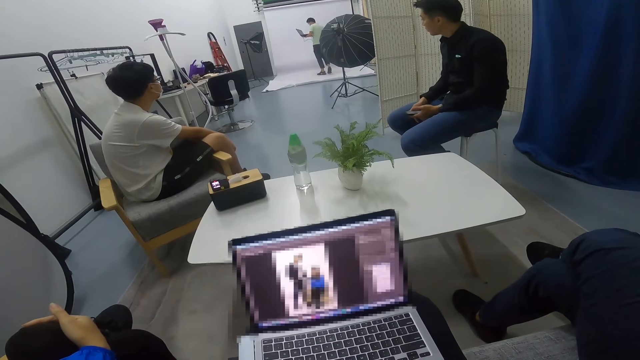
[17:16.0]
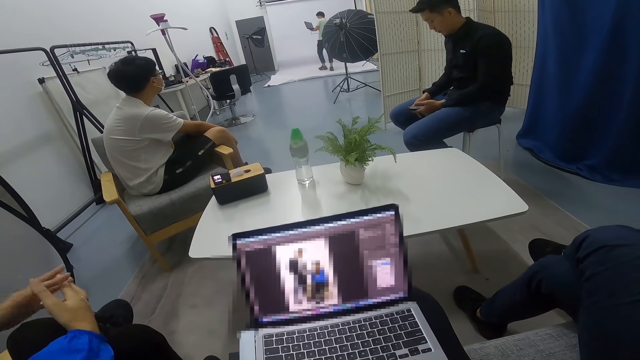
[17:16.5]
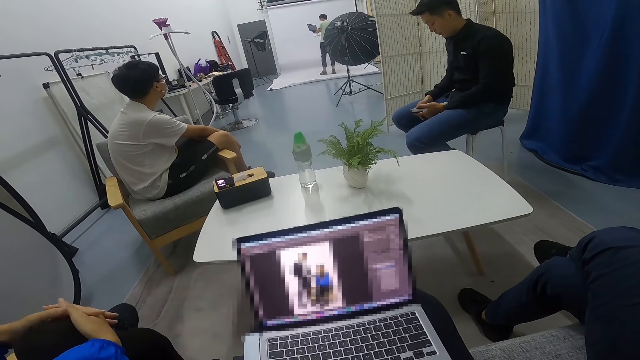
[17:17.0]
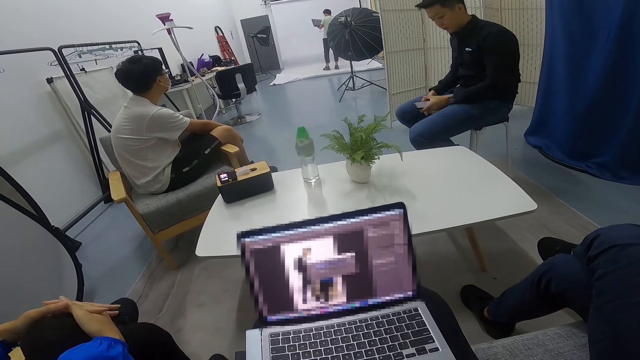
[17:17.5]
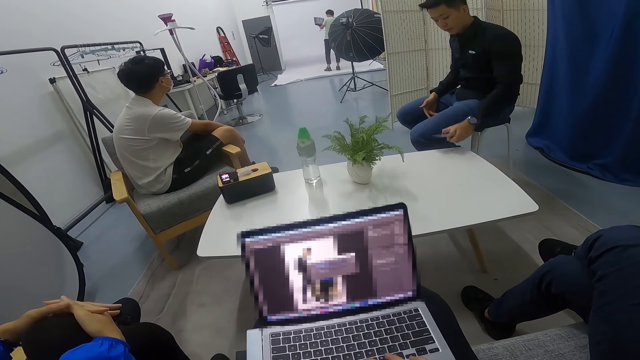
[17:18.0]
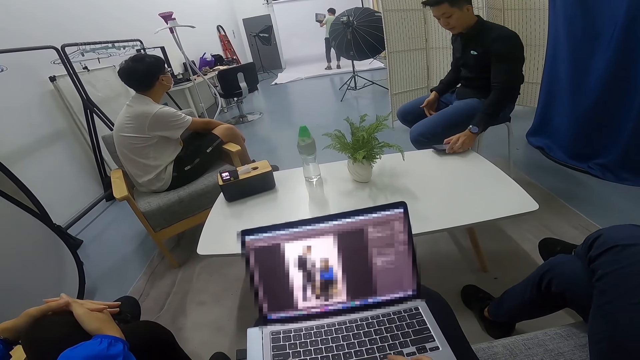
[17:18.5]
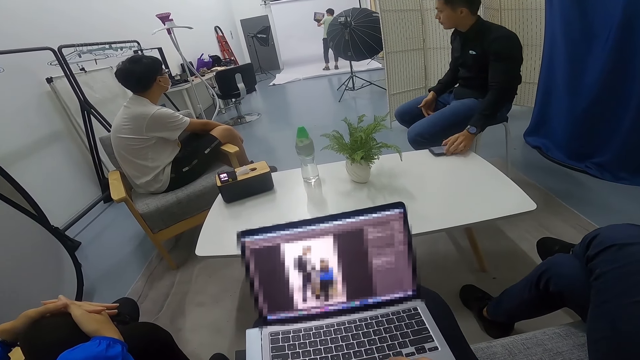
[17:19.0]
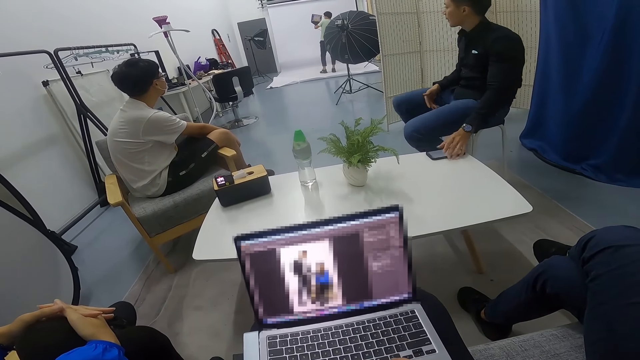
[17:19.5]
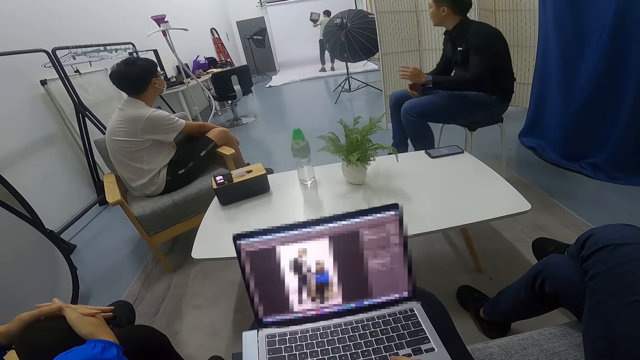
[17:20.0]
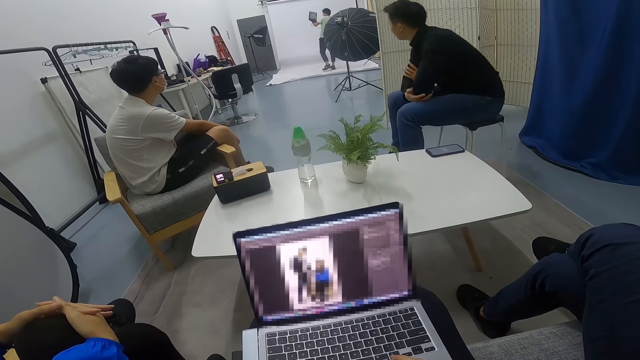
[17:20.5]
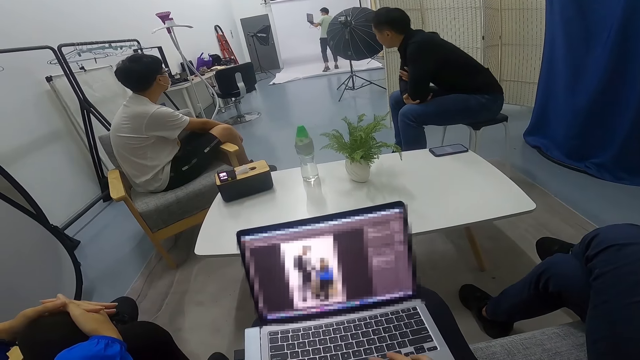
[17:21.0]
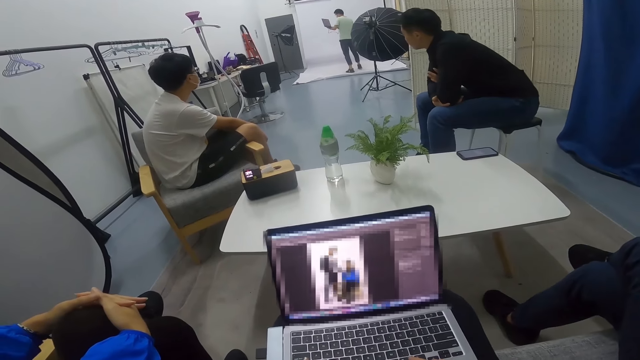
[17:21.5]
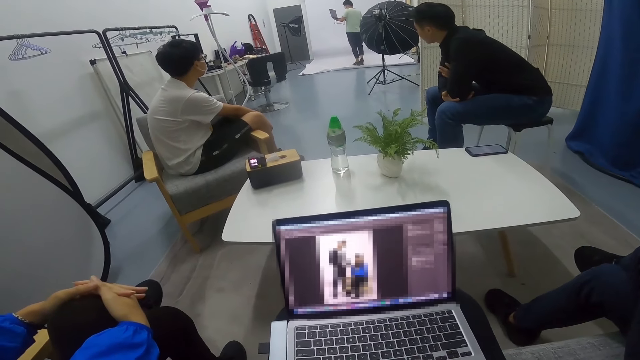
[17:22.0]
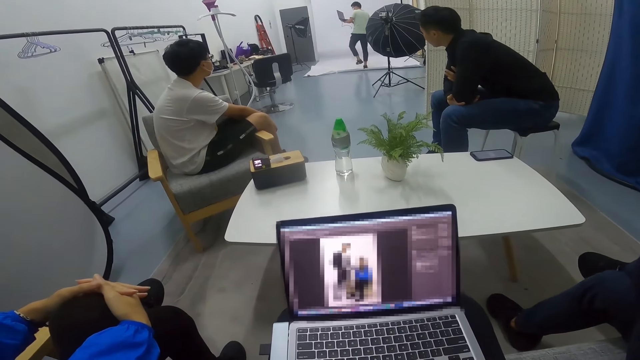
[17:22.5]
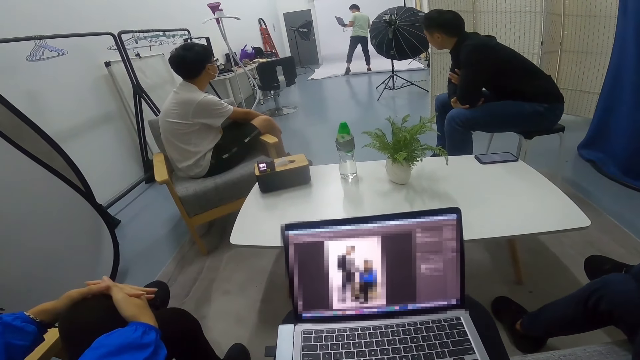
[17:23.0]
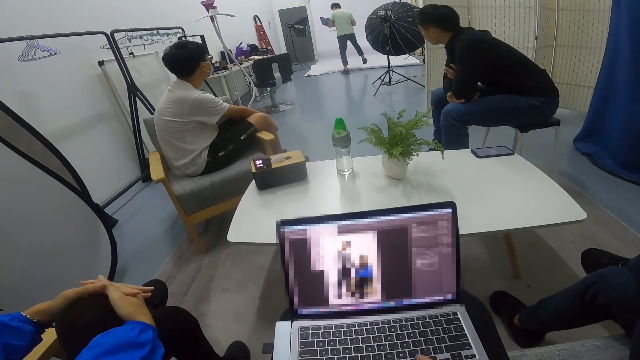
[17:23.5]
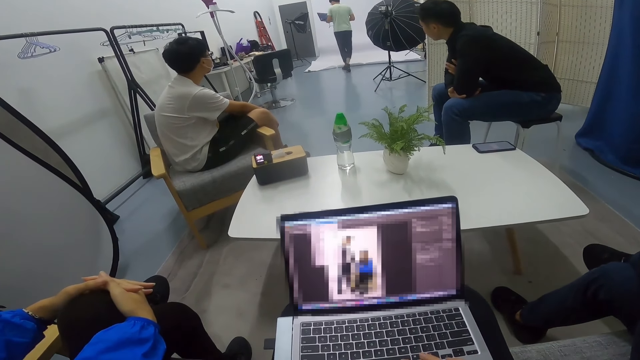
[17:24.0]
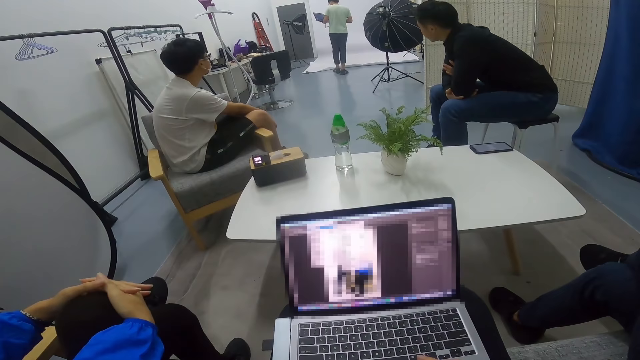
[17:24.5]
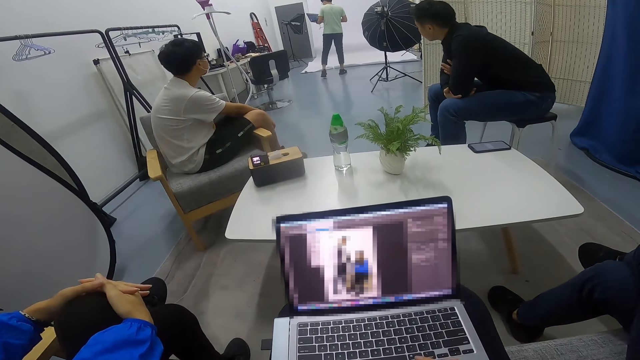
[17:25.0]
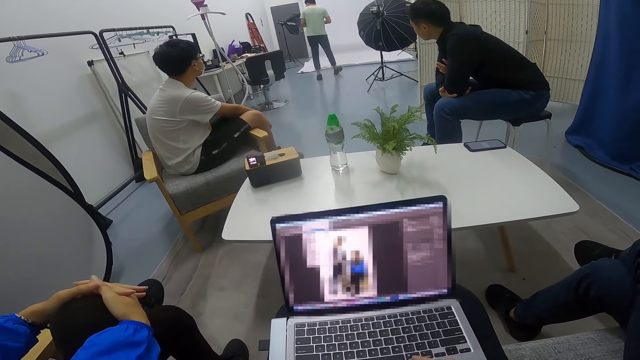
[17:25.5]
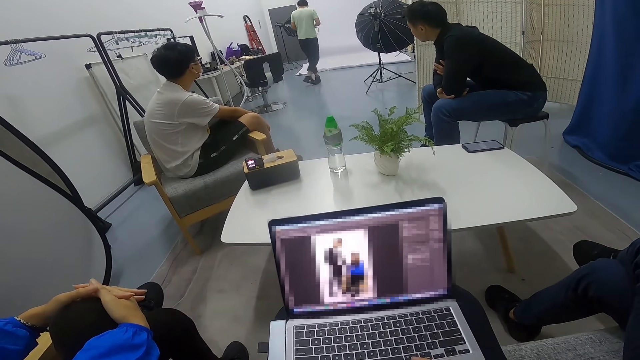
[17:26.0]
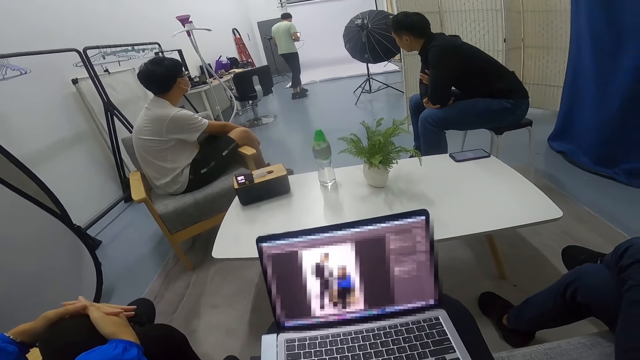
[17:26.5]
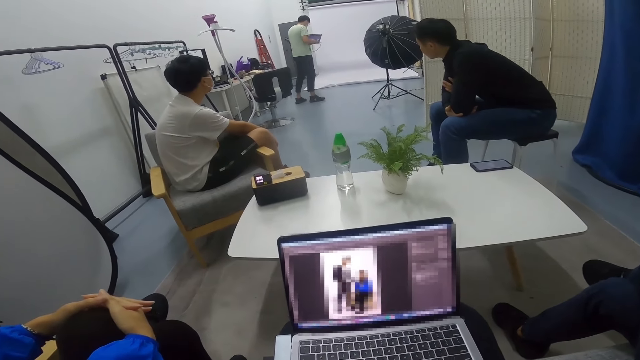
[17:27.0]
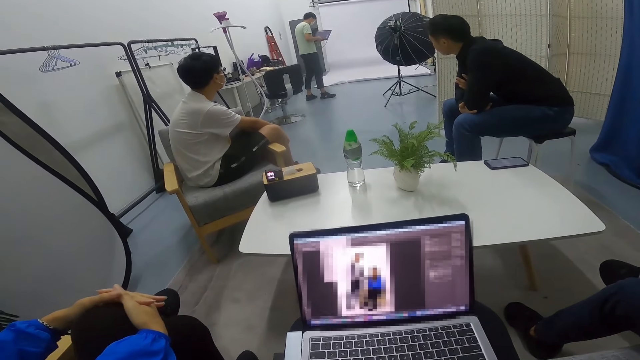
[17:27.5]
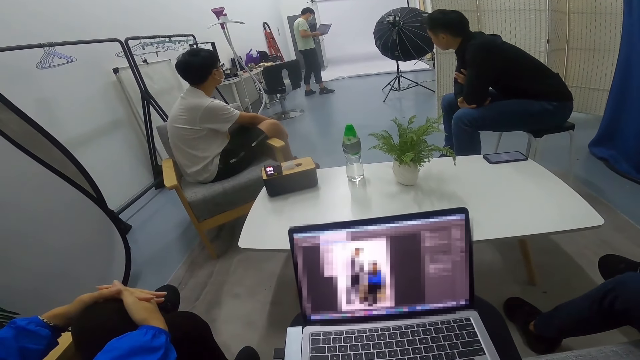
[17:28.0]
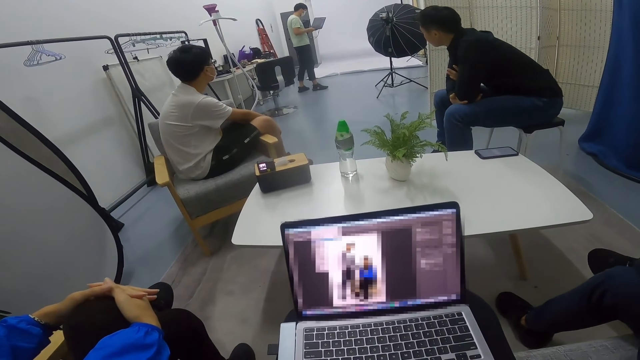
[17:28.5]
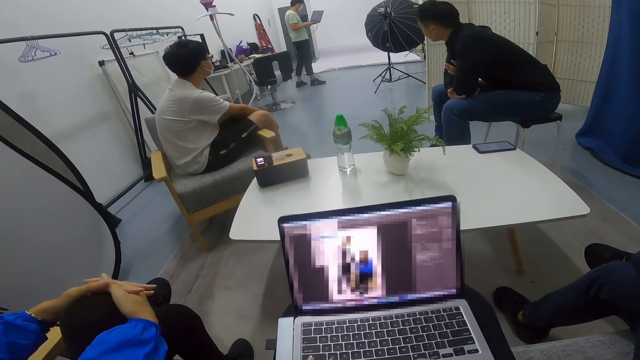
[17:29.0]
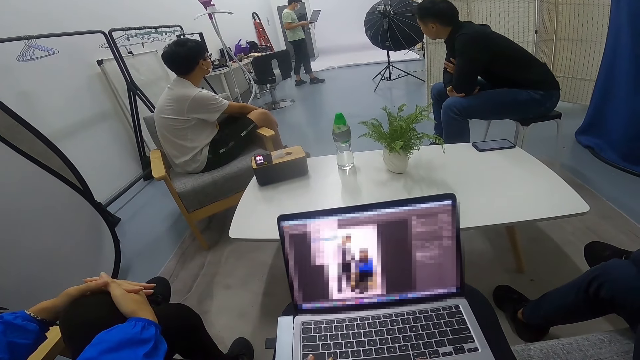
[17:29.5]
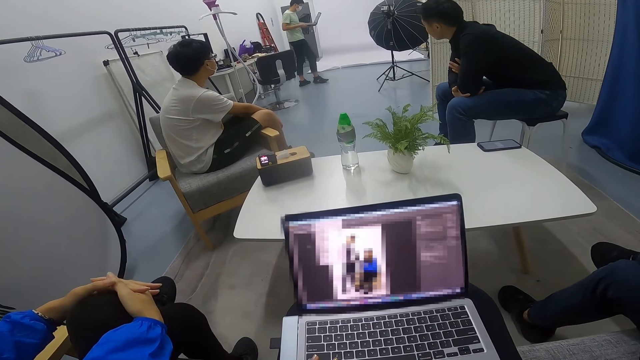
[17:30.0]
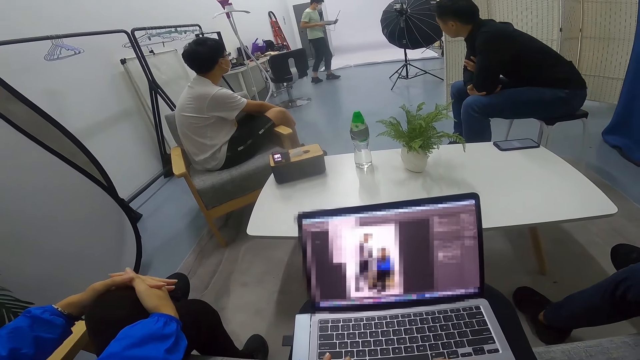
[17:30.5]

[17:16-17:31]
A man drops the phone in his hand on the table. The man stares round the room. Another man stares round the room. A lady stares round the room. Another man converses with the camera wearer. Another man carries his laptop round in the room. A person moves in the room.

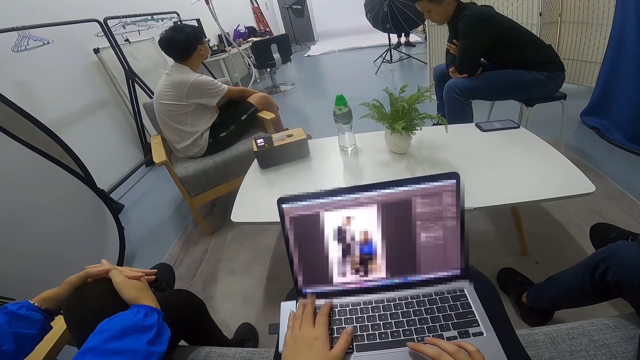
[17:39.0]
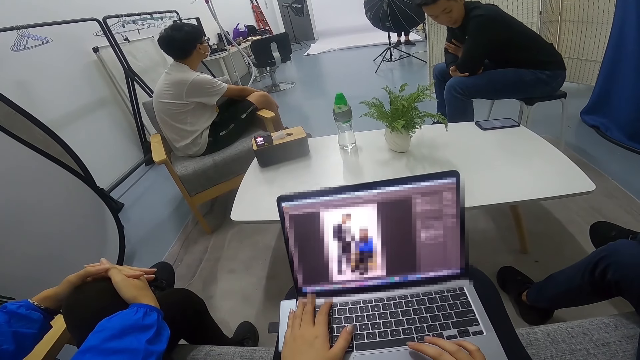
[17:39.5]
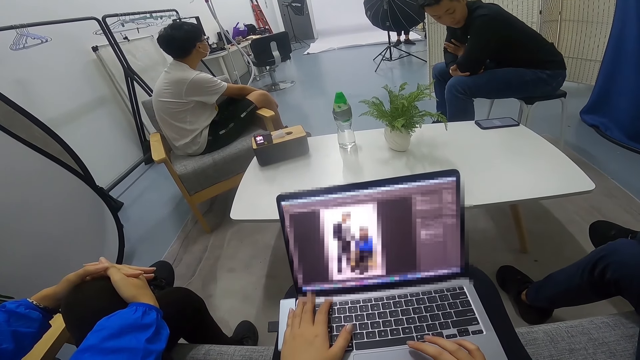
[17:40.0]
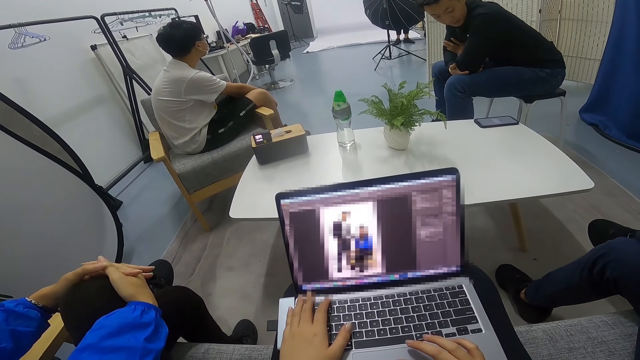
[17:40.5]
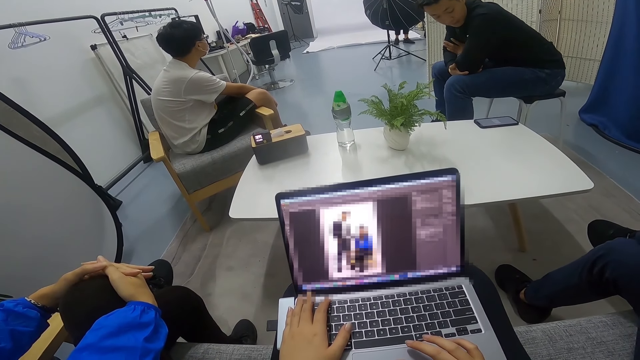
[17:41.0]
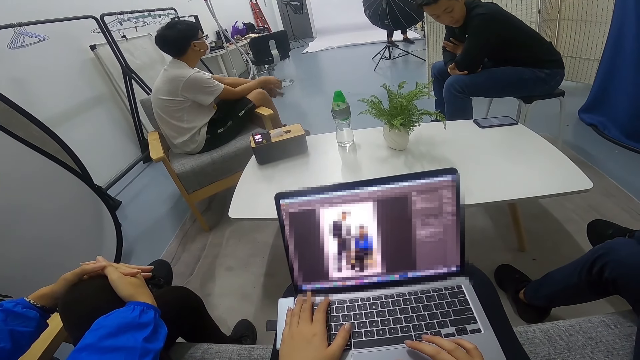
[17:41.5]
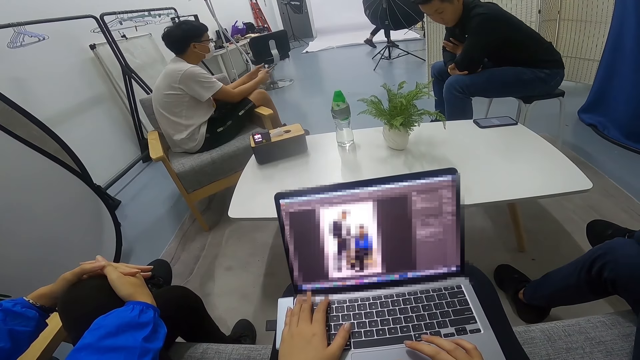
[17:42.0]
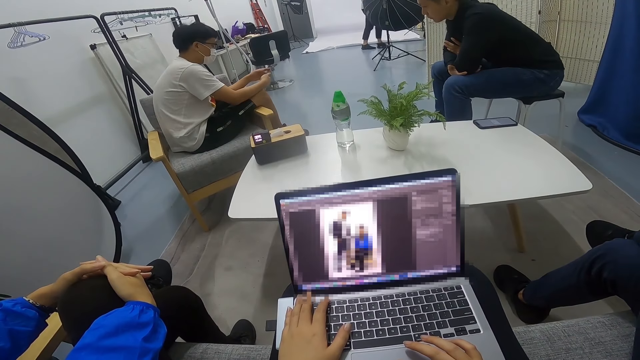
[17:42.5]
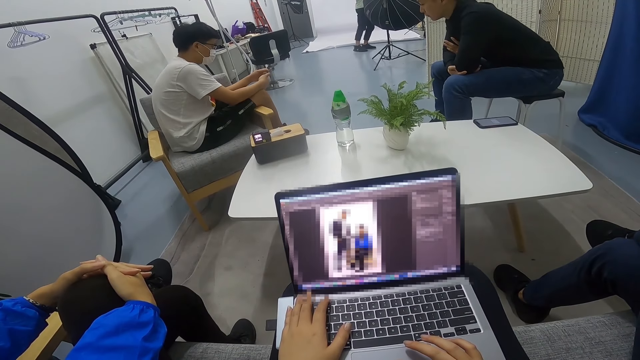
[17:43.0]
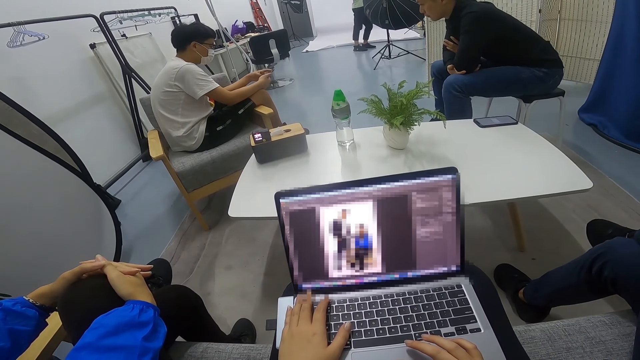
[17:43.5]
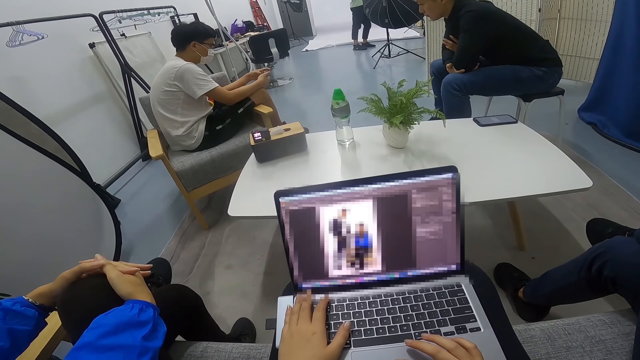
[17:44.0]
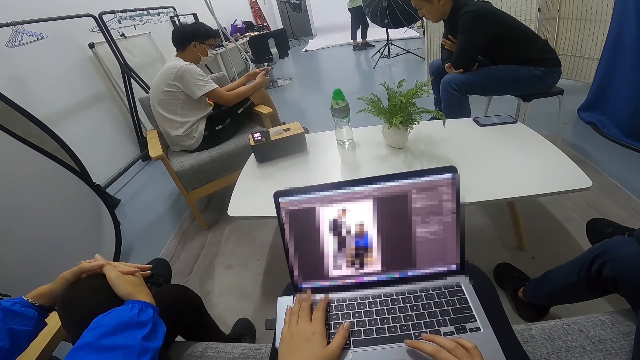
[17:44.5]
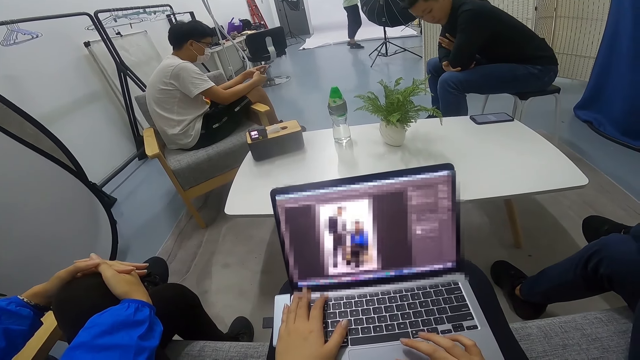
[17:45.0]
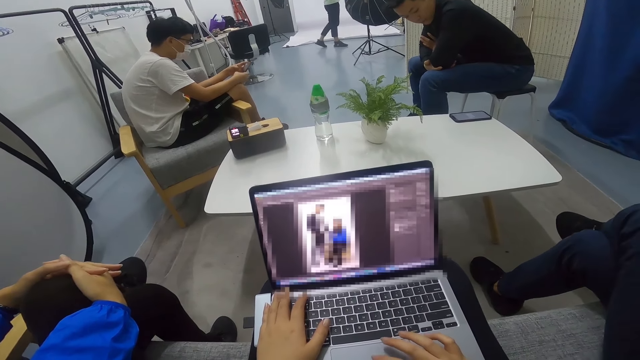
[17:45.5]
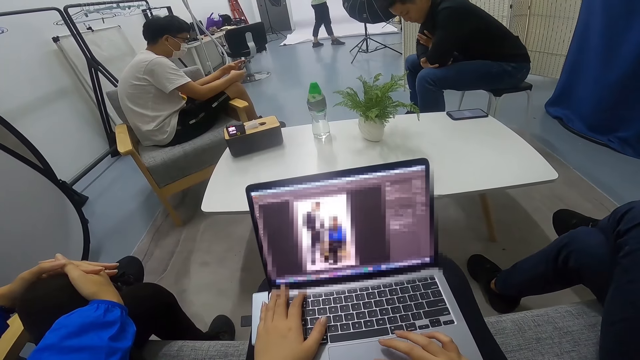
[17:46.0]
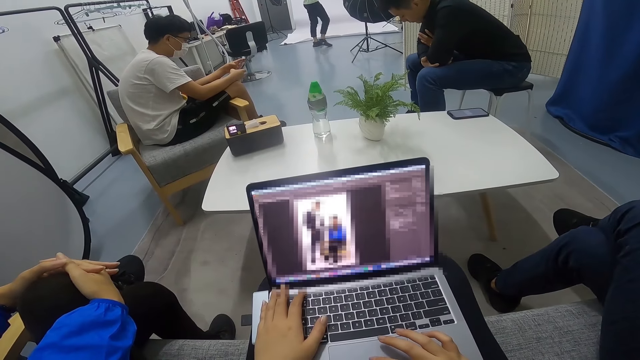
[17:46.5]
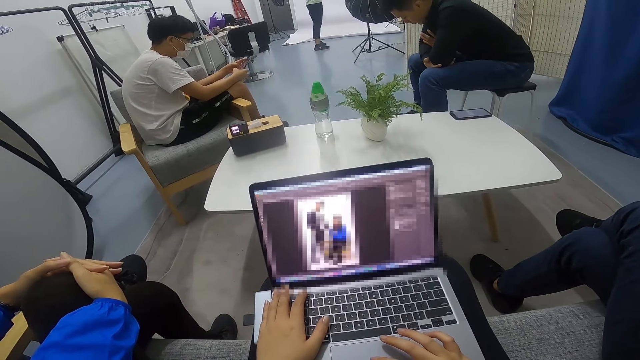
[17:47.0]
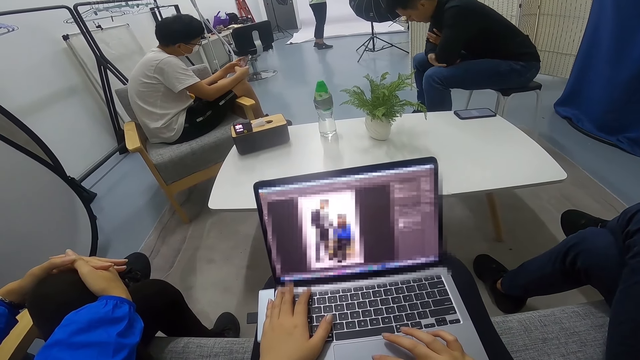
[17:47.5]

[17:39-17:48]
A man stares at the phone on the table. The man stares round the room. Another man uses a phone in his hands. A person moves in the room.
